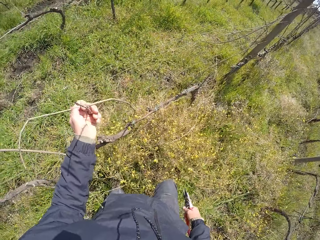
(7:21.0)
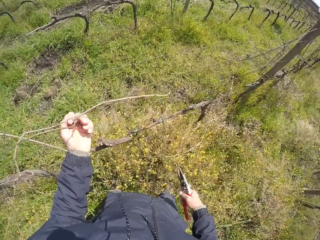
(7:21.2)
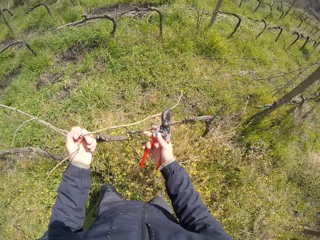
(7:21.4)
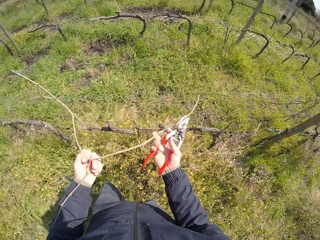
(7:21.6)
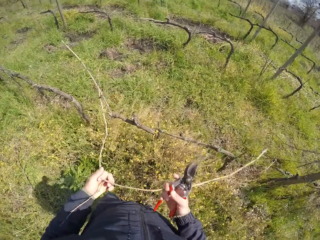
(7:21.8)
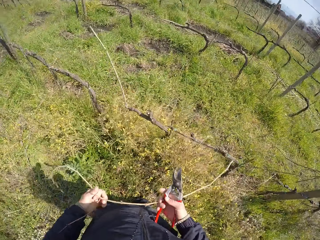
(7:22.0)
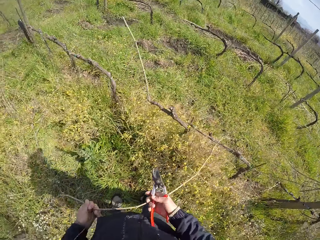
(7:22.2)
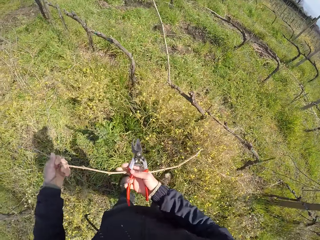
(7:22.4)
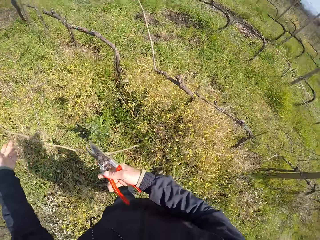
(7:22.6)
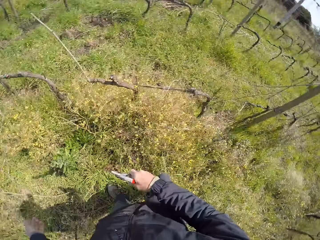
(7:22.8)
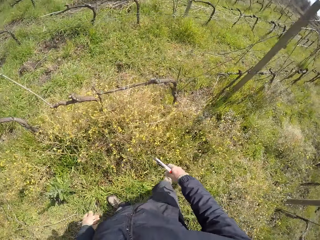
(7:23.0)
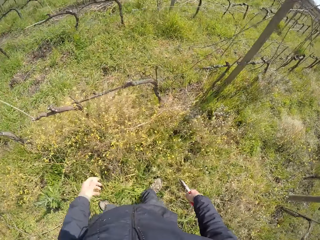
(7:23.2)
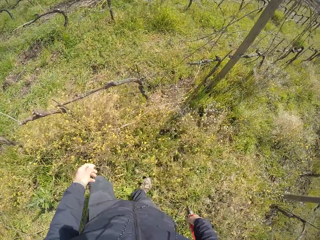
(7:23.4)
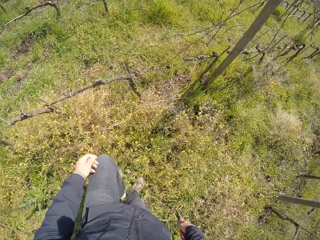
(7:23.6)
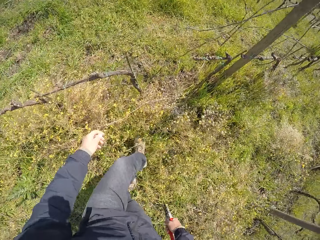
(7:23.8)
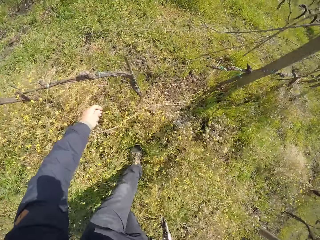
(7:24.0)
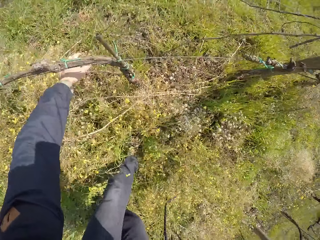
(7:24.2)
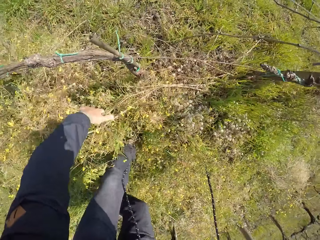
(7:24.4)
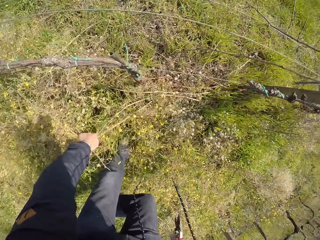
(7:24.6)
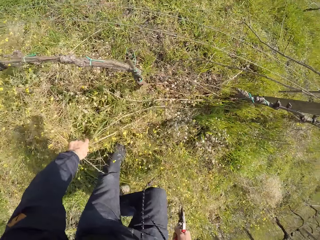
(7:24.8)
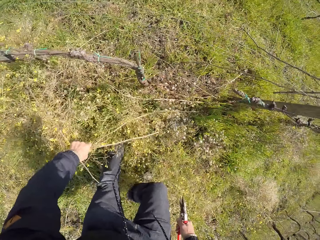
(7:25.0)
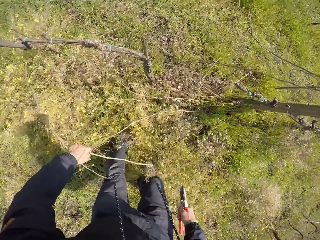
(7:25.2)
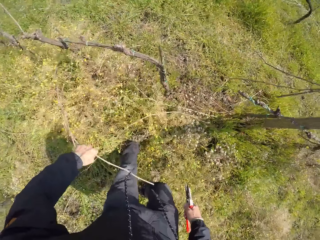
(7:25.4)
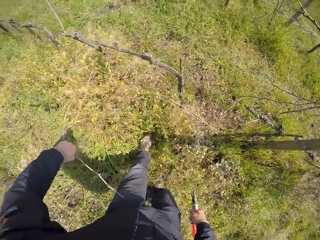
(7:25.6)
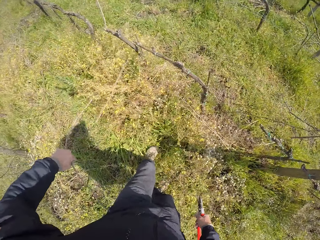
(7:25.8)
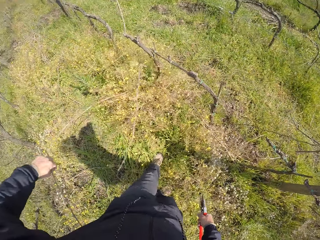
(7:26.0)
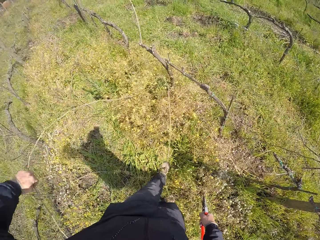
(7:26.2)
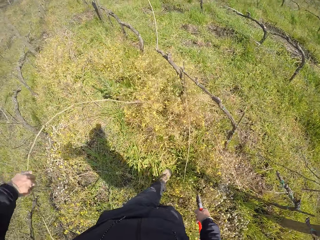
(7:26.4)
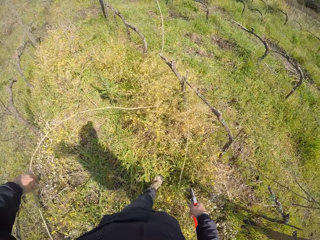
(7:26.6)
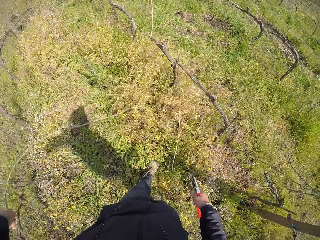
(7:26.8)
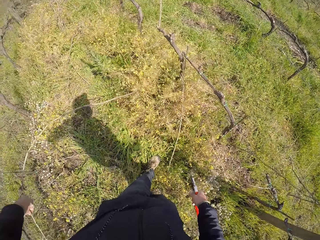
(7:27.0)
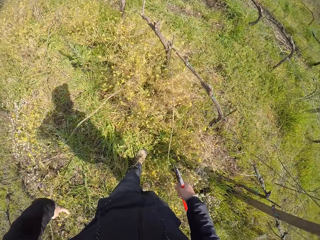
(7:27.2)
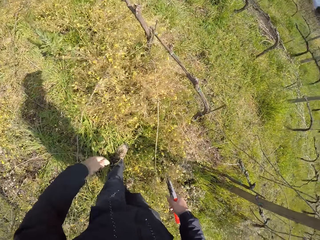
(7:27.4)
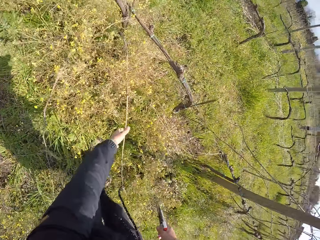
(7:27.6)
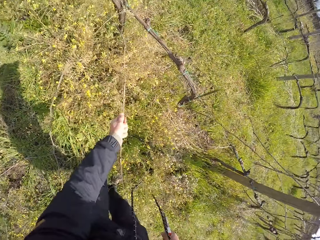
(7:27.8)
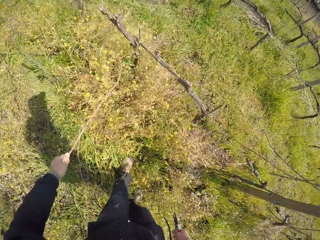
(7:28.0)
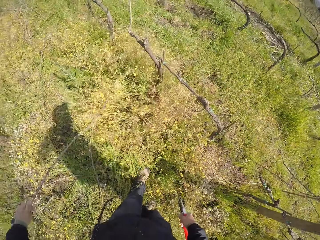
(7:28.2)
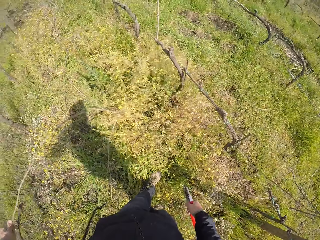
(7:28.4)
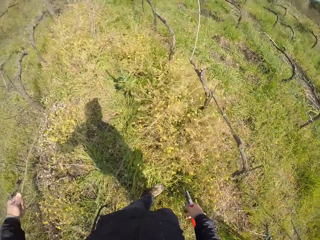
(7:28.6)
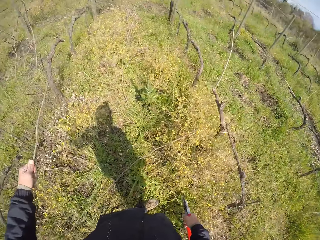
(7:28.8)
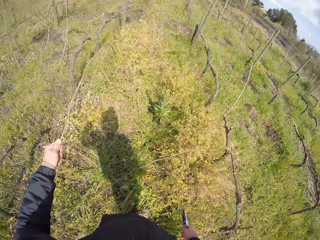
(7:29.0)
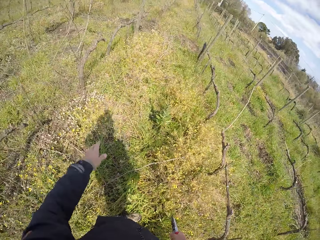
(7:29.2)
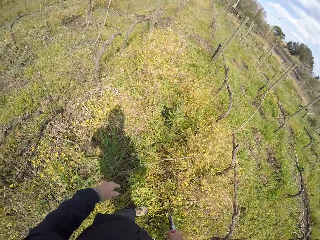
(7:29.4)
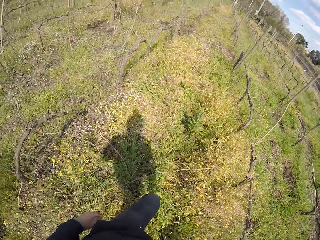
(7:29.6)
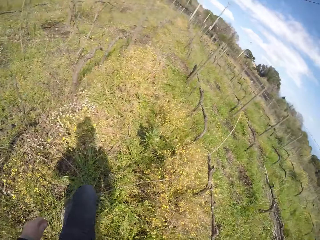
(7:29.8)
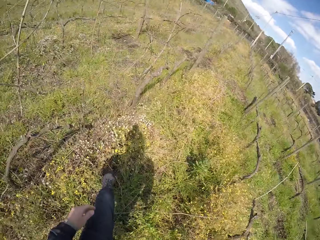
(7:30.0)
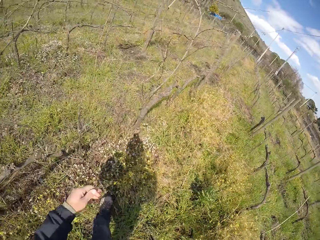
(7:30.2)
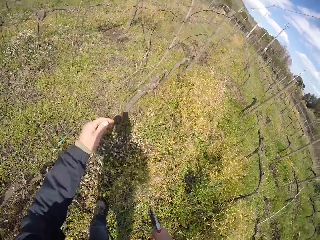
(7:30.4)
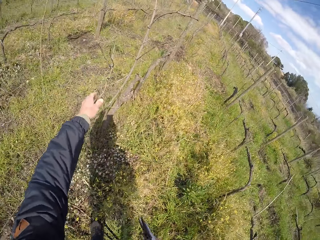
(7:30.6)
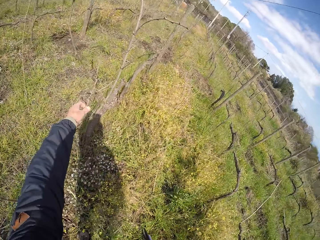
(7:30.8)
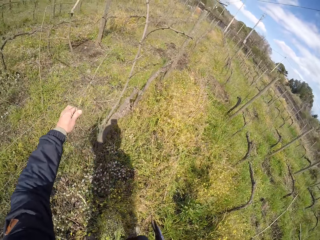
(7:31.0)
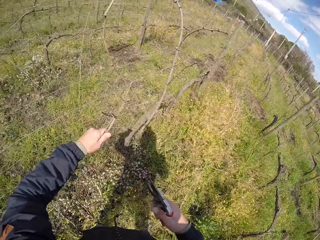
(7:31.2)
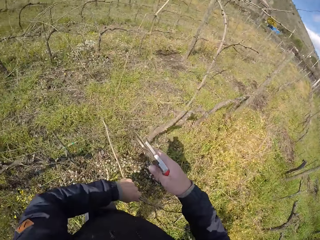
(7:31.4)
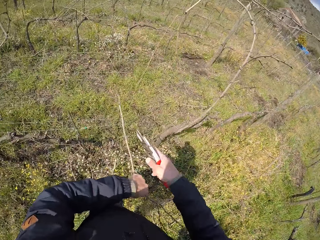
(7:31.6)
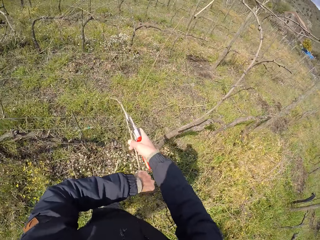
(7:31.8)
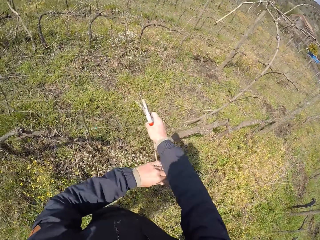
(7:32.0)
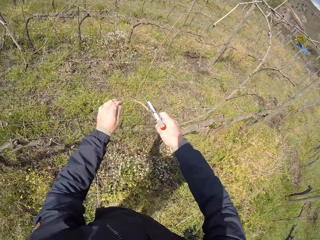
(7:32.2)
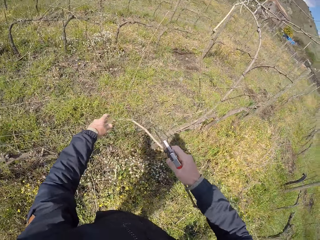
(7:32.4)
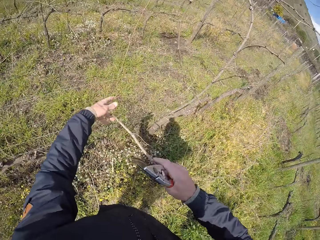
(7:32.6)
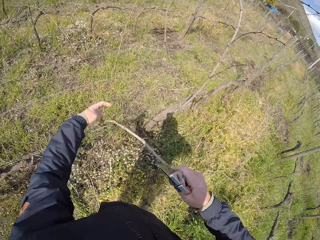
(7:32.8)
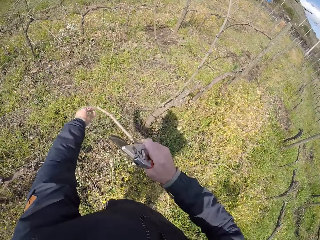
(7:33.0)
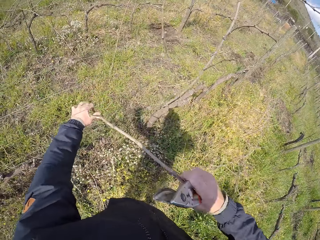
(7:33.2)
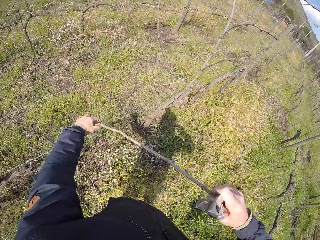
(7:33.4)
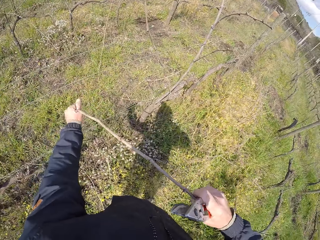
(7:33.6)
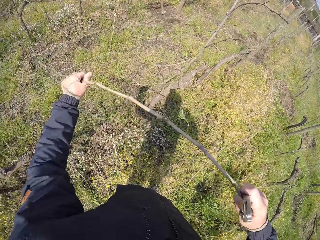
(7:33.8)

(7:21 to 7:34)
The camera wearer pulls the plant branch from the wire with both hands. He drops the plant branch on the ground with both hands. He moves. He pulls a plant branch from the ground with his left hand. He drops the plant branch on the ground with his left hand. He pulls a plant branch from the ground with his left hand. He drops the plant branch on the ground with his left hand. He moves. He pulls a plant branch from the wire with both hands.

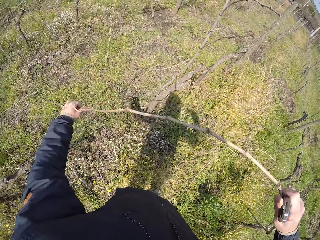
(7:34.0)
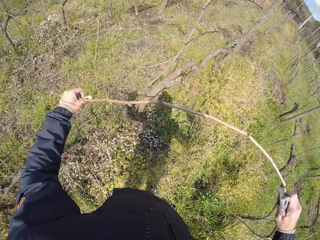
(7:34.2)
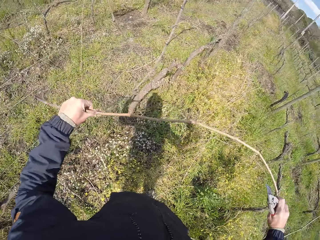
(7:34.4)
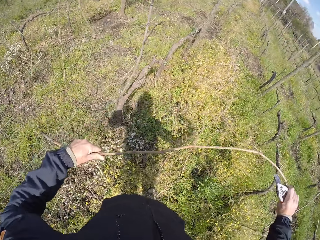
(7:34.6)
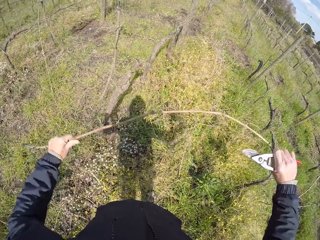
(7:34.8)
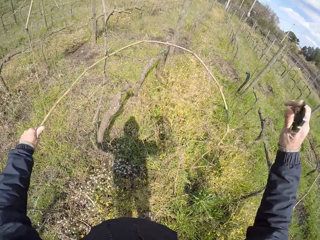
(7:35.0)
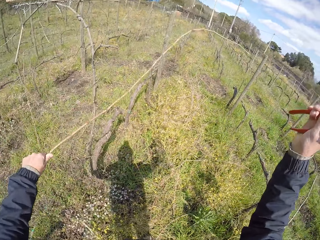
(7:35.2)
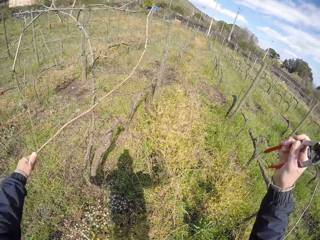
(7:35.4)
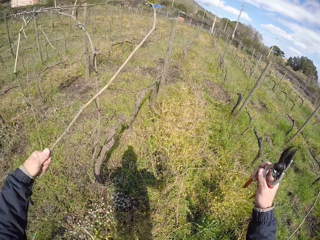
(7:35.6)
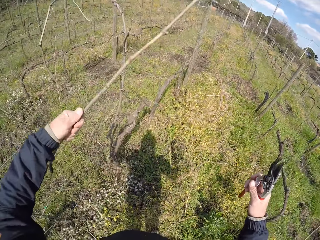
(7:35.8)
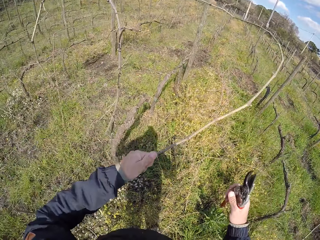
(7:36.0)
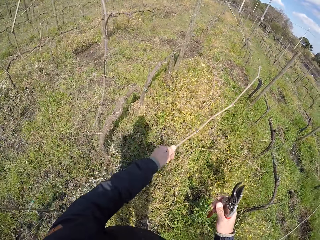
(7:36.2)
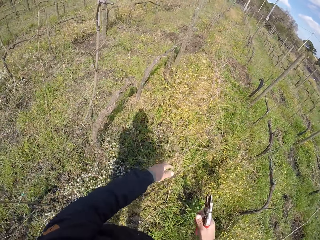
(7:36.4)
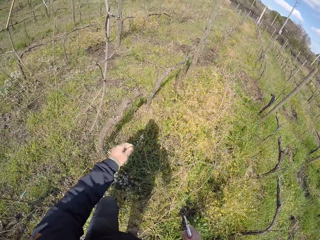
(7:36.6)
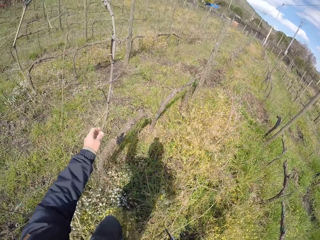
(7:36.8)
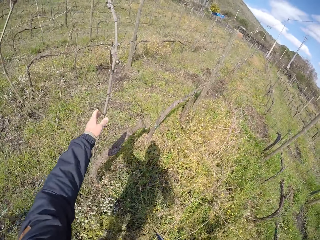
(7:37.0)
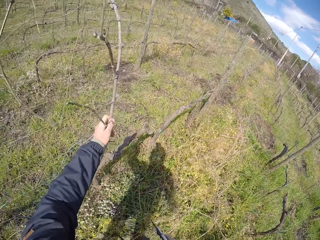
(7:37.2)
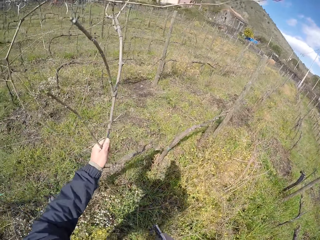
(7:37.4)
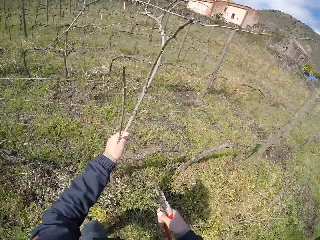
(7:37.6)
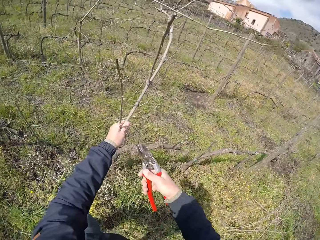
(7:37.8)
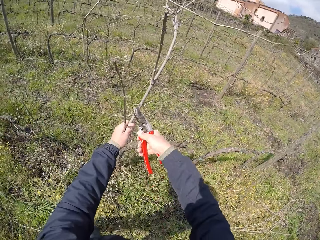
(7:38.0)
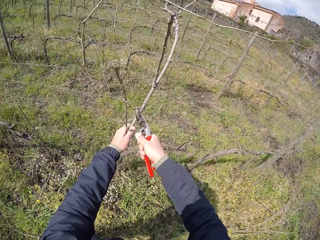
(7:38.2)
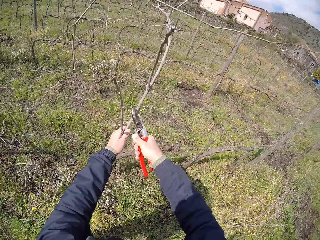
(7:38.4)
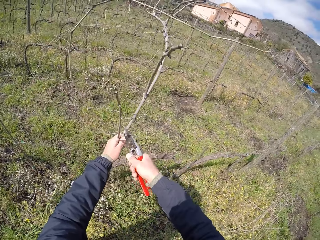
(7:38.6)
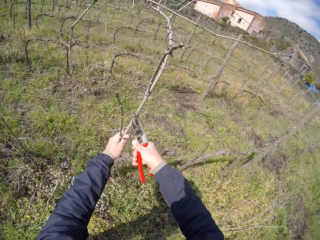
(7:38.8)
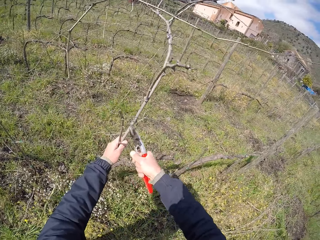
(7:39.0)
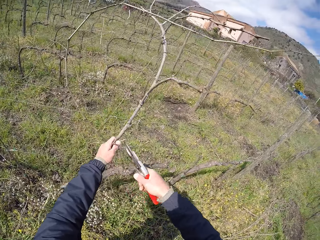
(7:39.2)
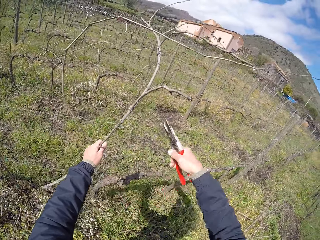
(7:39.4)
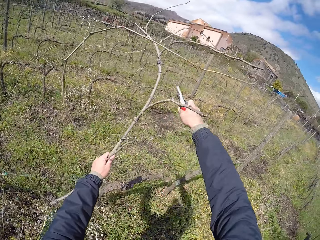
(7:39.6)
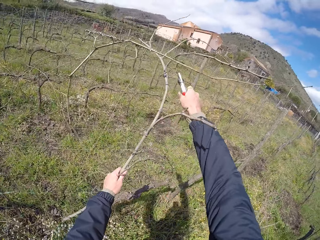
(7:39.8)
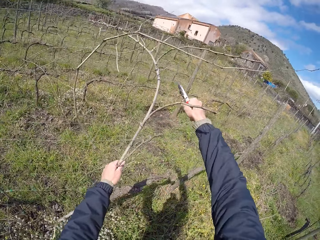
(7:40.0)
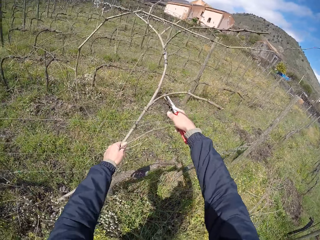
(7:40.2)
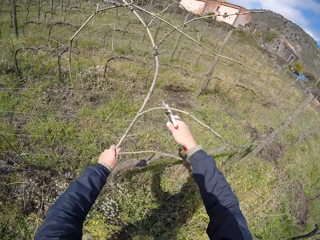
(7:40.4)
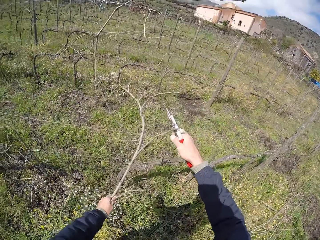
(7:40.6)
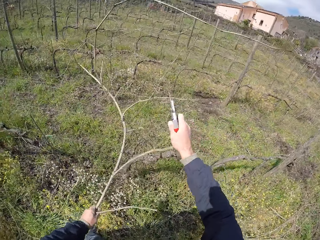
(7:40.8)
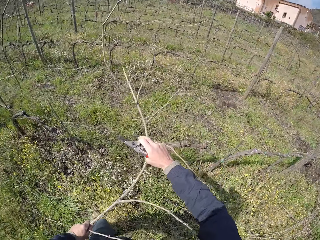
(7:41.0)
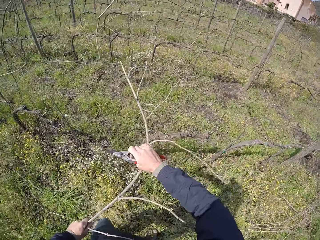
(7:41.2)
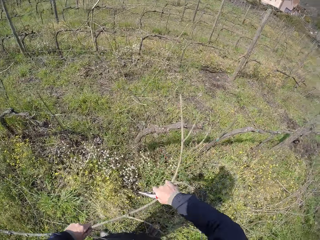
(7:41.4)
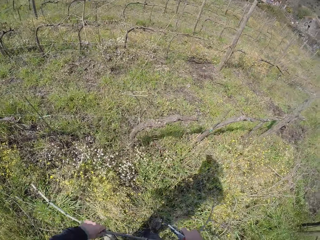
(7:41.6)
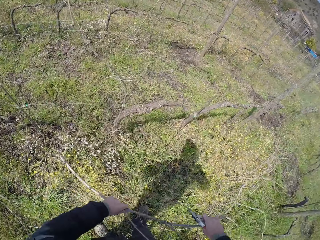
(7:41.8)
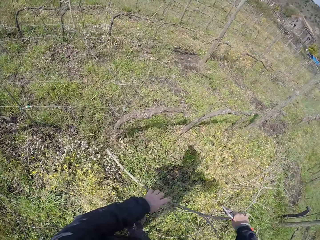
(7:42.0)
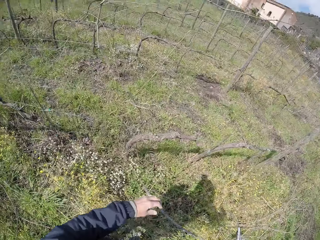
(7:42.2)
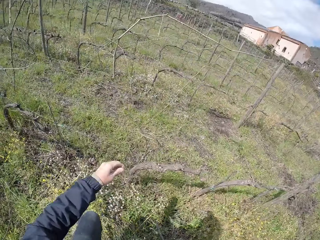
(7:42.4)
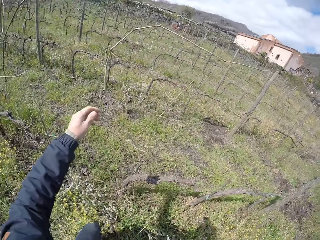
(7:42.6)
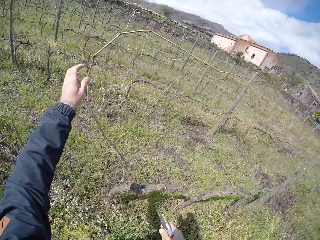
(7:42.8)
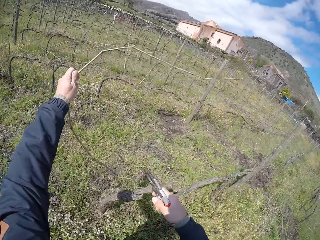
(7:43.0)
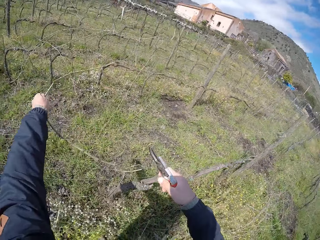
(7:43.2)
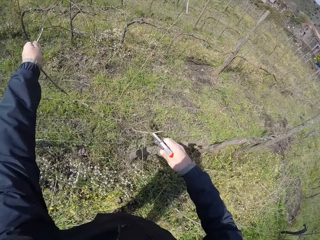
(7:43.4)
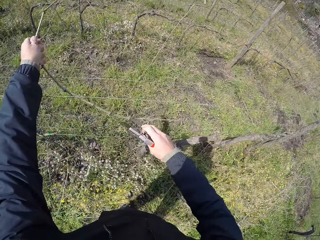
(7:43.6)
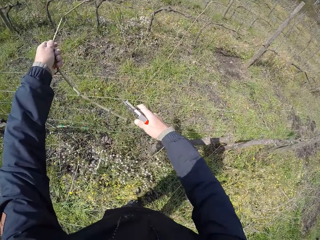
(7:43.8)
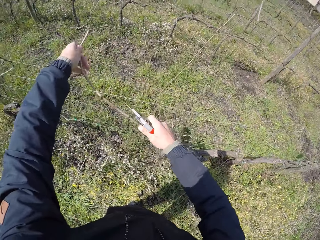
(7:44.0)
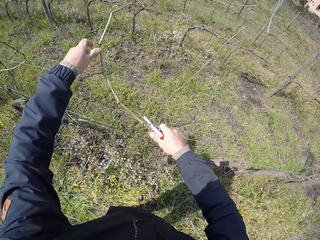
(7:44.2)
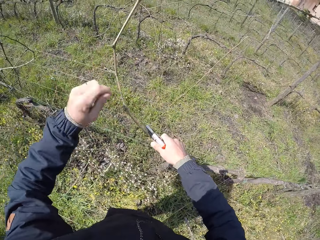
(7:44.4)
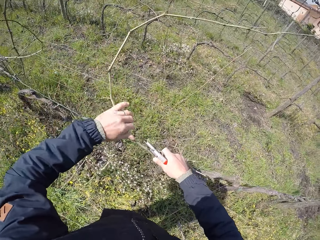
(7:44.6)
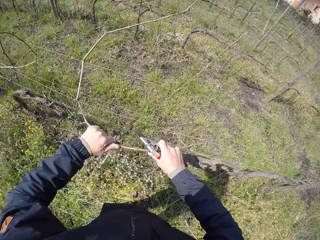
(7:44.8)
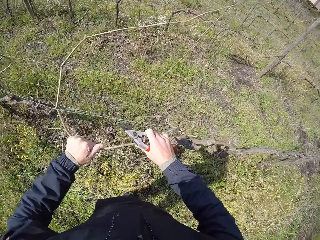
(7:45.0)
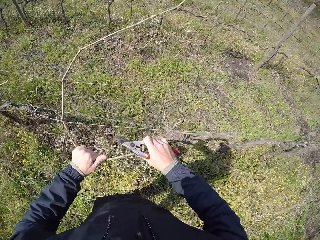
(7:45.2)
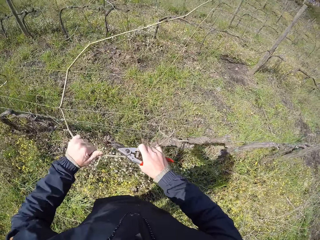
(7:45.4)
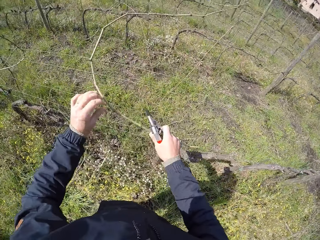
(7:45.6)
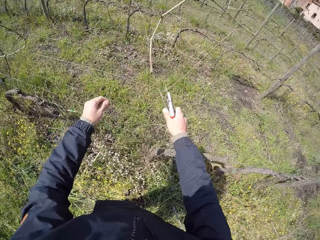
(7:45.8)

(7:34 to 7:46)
The camera wearer drops the plant branch on the ground with his left hand. He pulls a plant branch from the wire with his left hand. He cuts the plant branch from the wire with the pruner in his right hand. He pulls the twig from the fence. He drops the plant branch on the ground with both hands. He pulls a plant branch from the wire with both hands.
